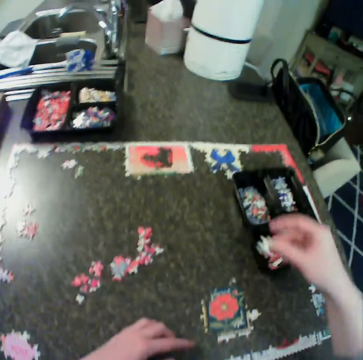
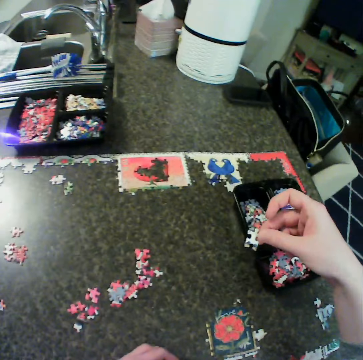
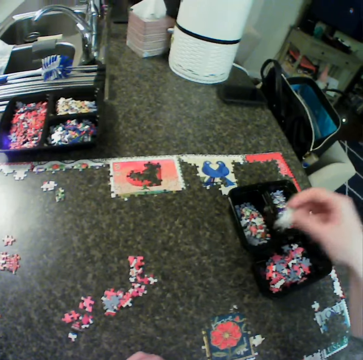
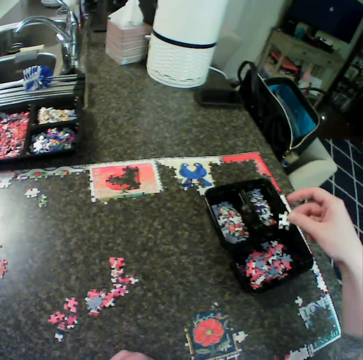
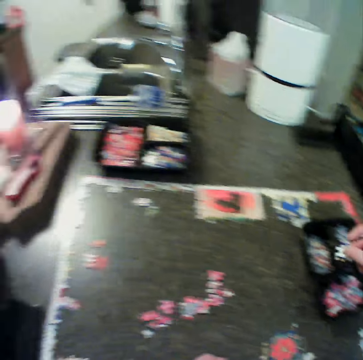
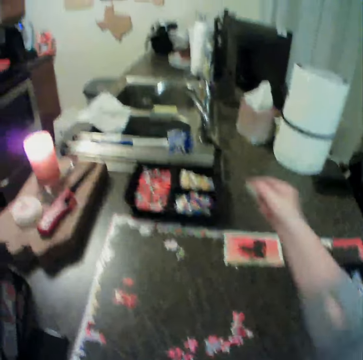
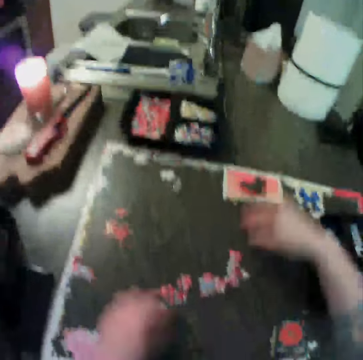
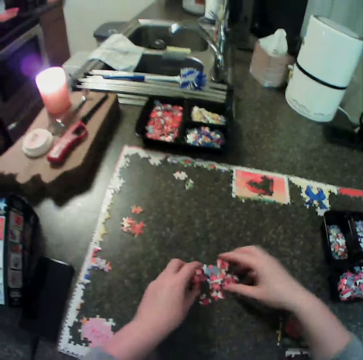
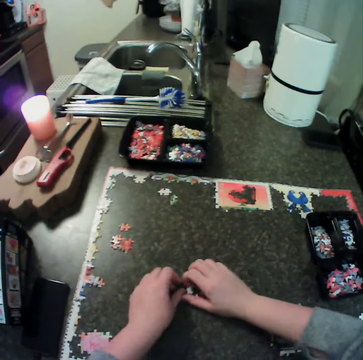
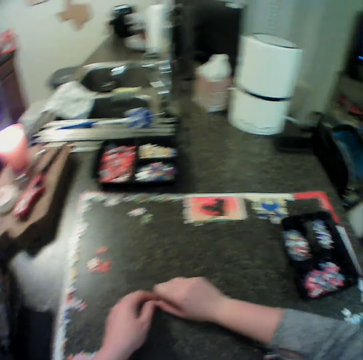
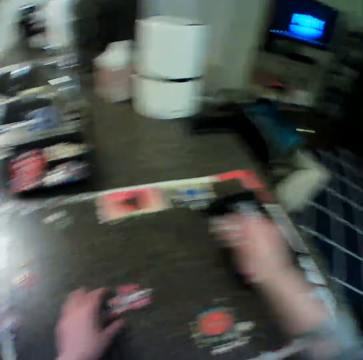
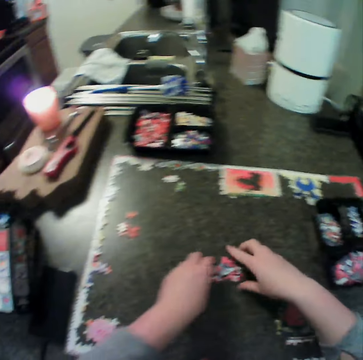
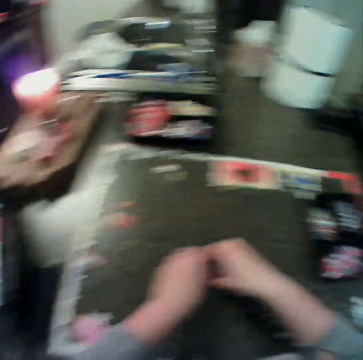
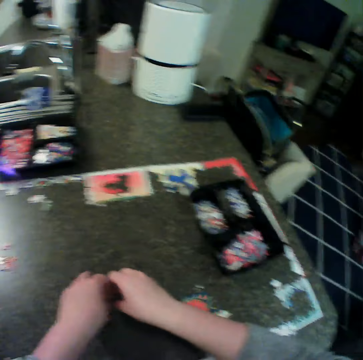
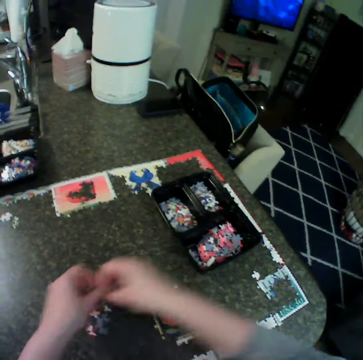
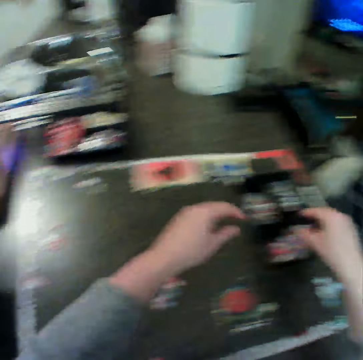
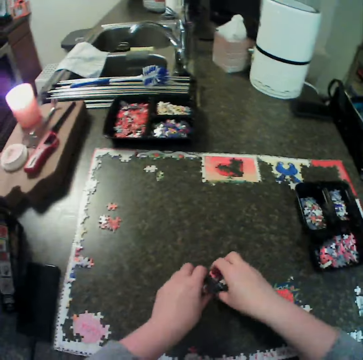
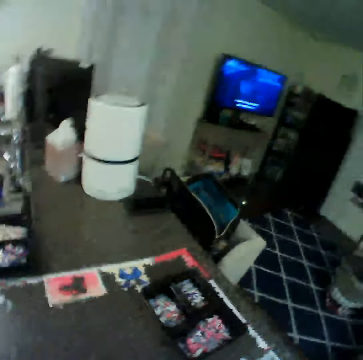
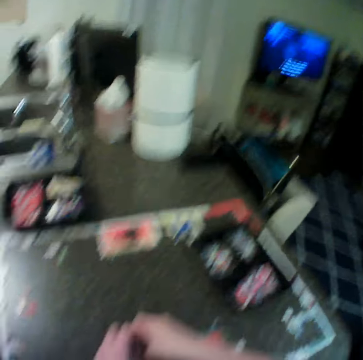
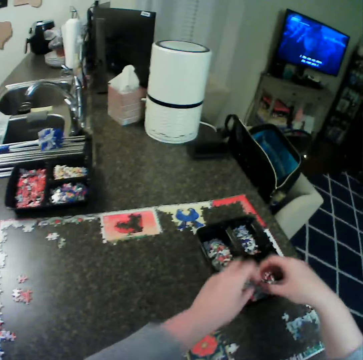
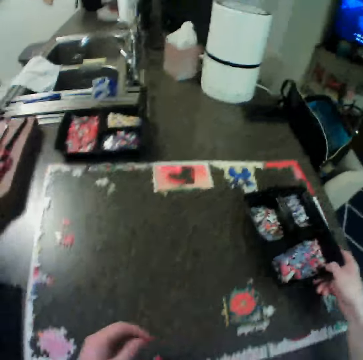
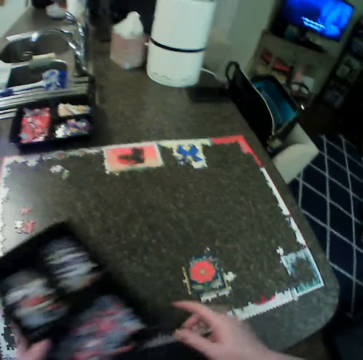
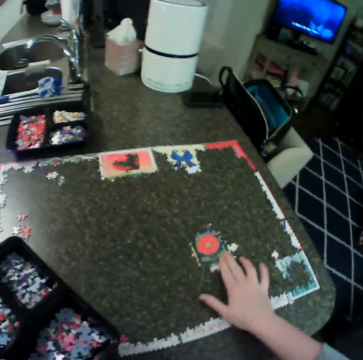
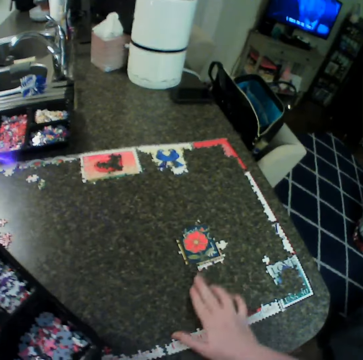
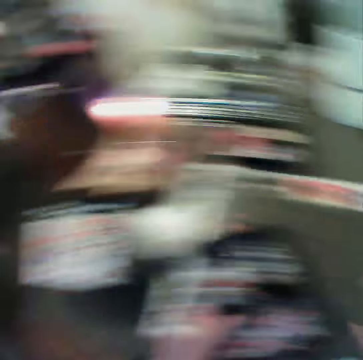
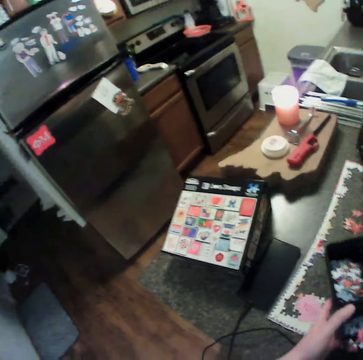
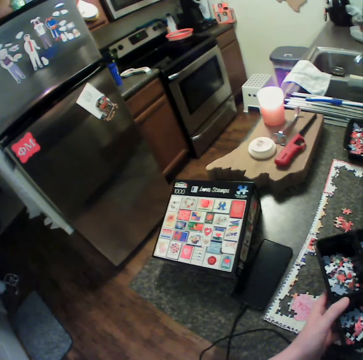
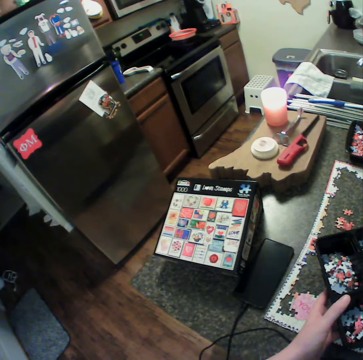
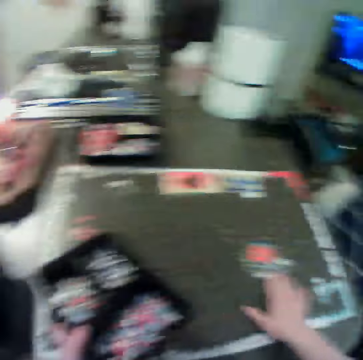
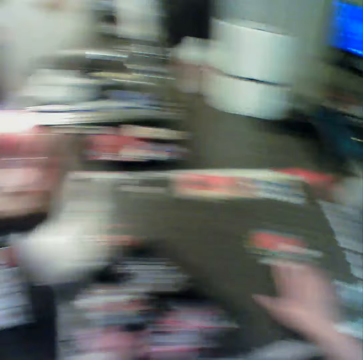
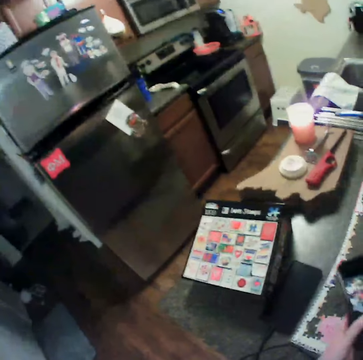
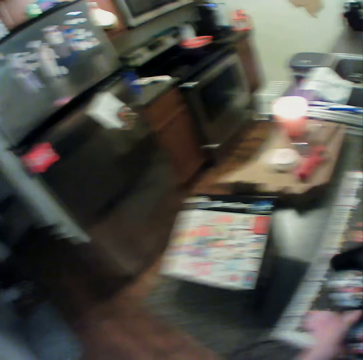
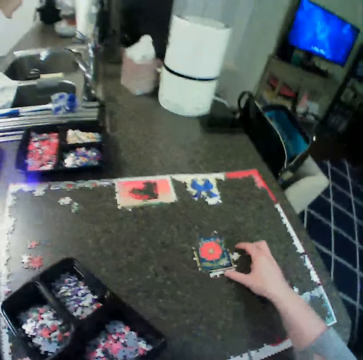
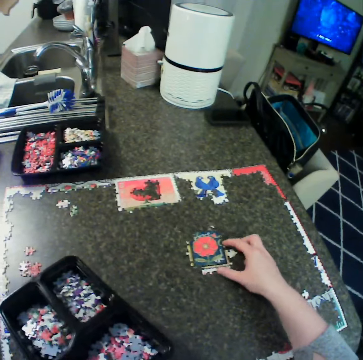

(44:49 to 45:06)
The camera wearer moves the puzzle piece away. They move the puzzle piece. They keep a piece in the container. They move the puzzle piece. They gather puzzle pieces. They collect the puzzle pieces. They carry the puzzles. They drop the puzzle pieces. They collect the puzzle pieces. They put the puzzle in the container. They collect the puzzle pieces and drop the puzzle pieces. They lift the tray. They carry the container. They hold the tray with the other hand. They move the jigsaw puzzle. They adjust the puzzle card. They move the jigsaw puzzle. They look at the chart. They adjust the puzzle card.

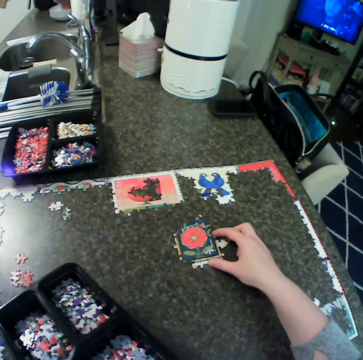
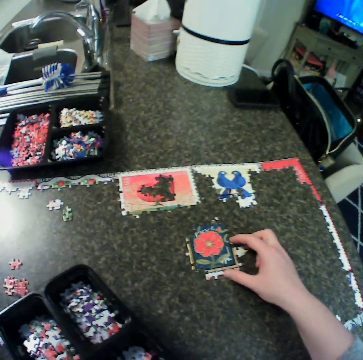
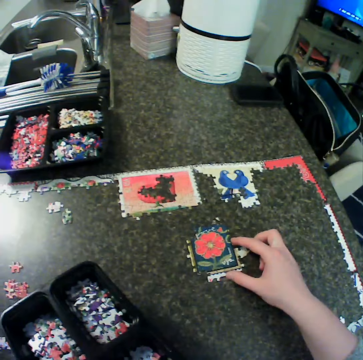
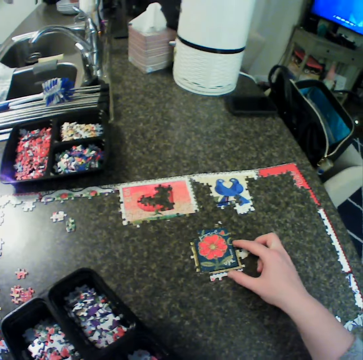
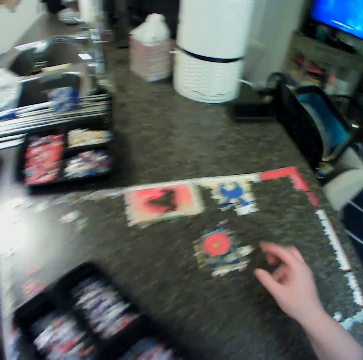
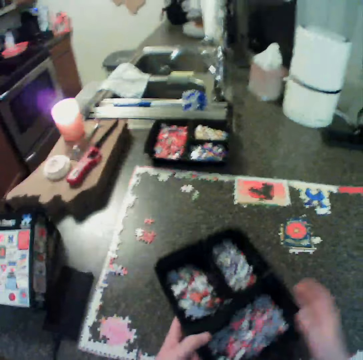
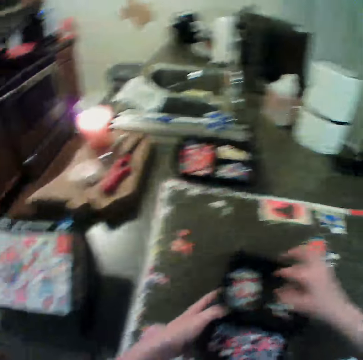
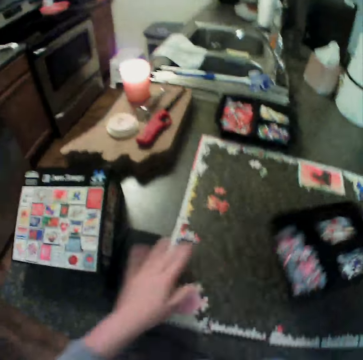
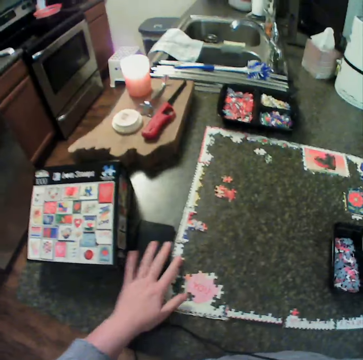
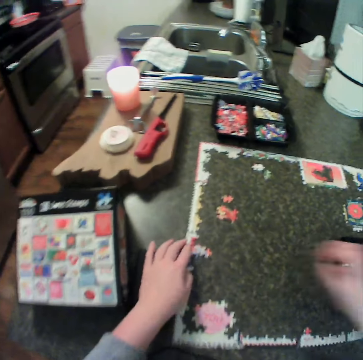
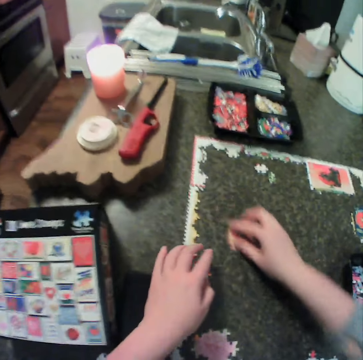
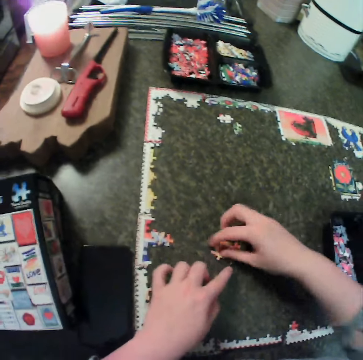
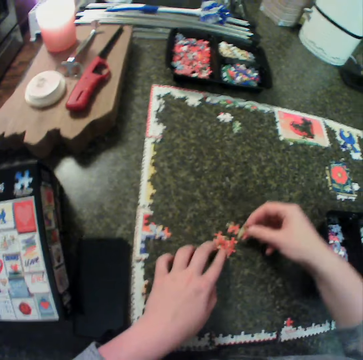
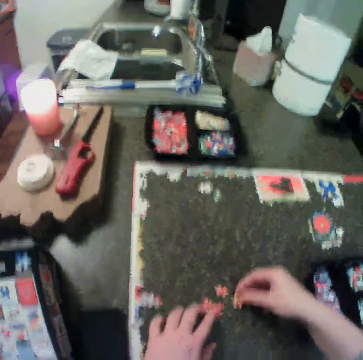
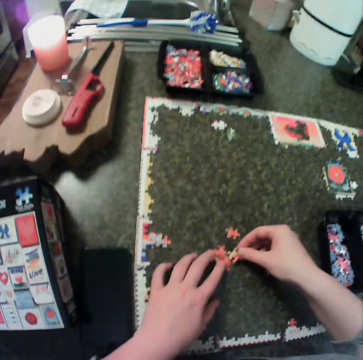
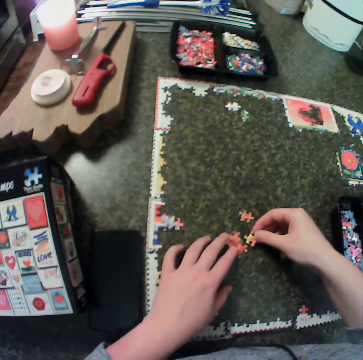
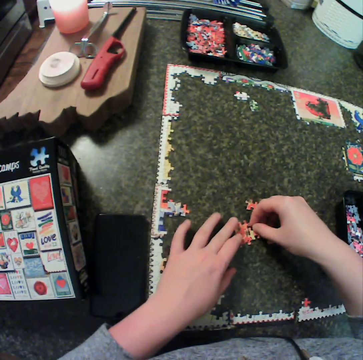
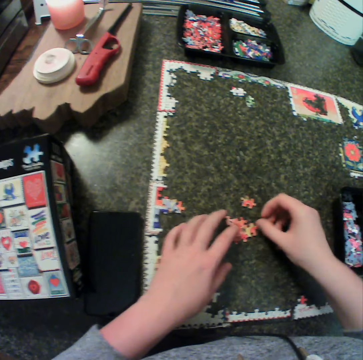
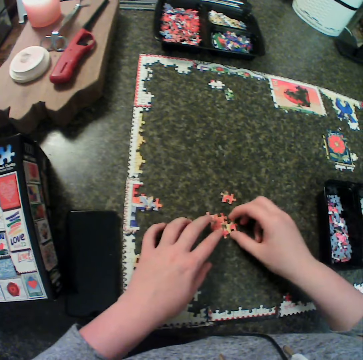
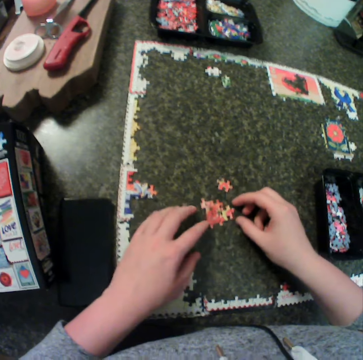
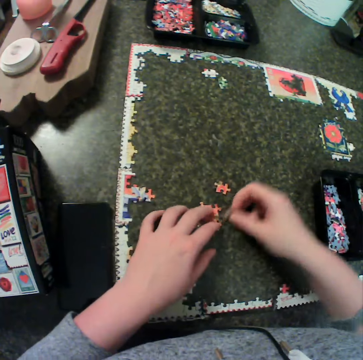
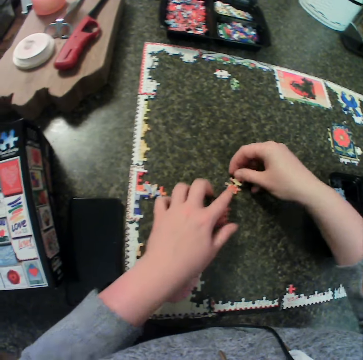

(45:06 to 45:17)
The camera wearer removes the hand from the jigsaw puzzle. They hold the tray. They hold the tray again. They touch the jigsaw puzzle. They keep the container on the table. They move the hand along the jigsaw puzzle. They move the right hand. They move puzzle pieces, pick up a puzzle piece and hold the puzzle pieces. They fix the puzzle together.

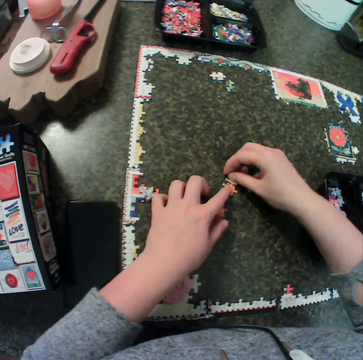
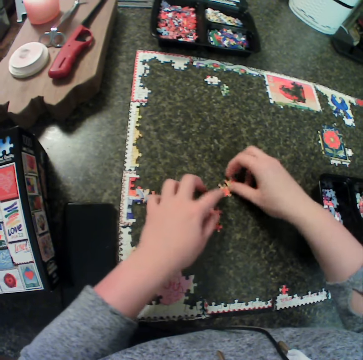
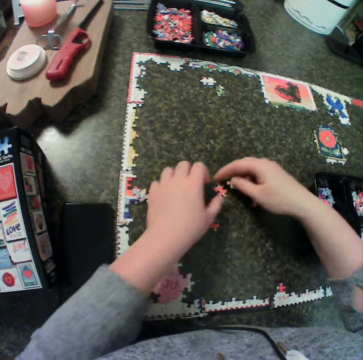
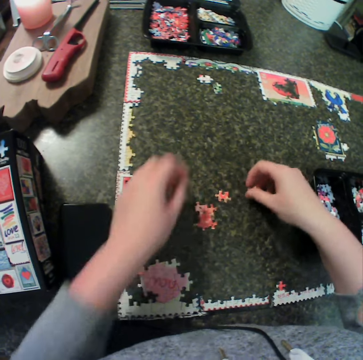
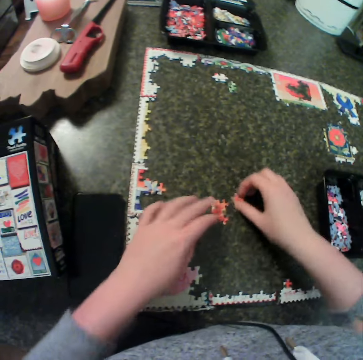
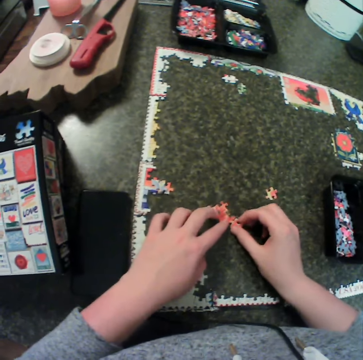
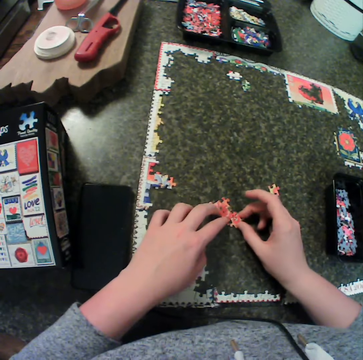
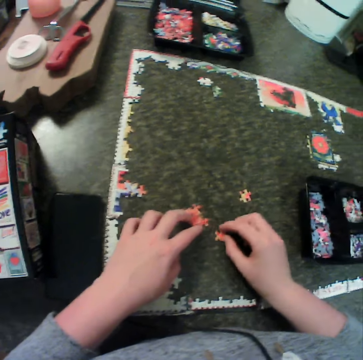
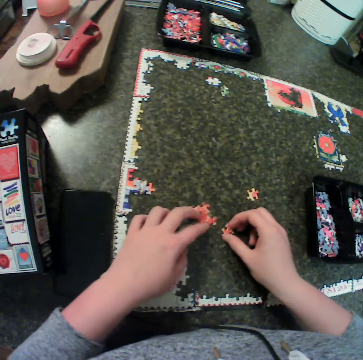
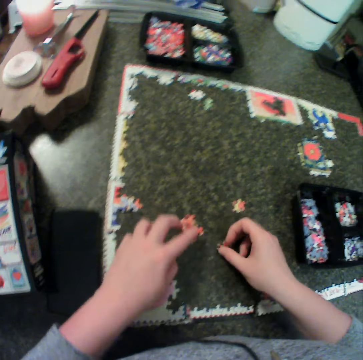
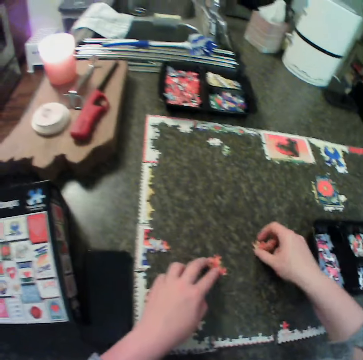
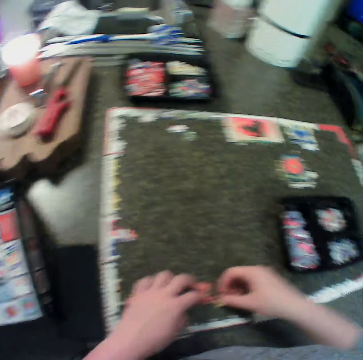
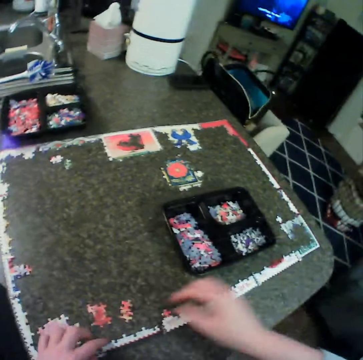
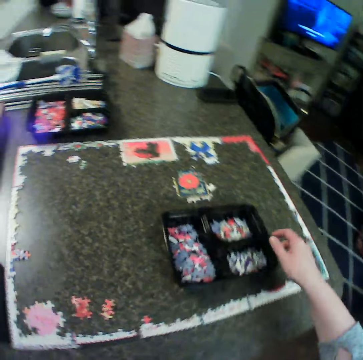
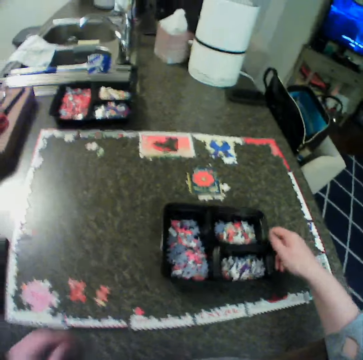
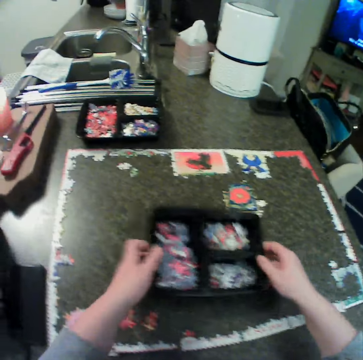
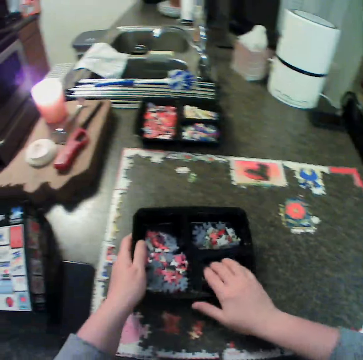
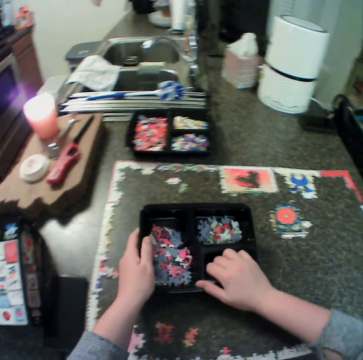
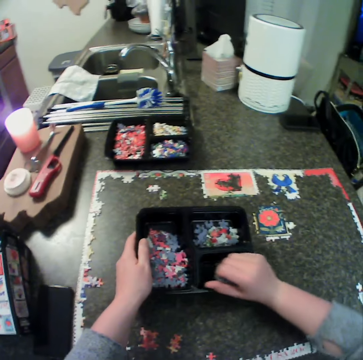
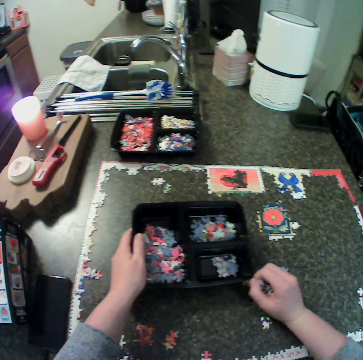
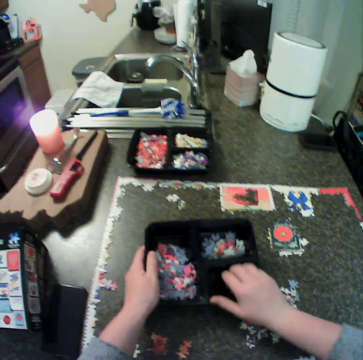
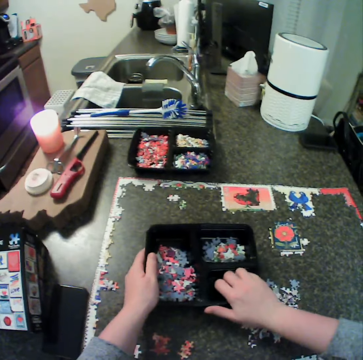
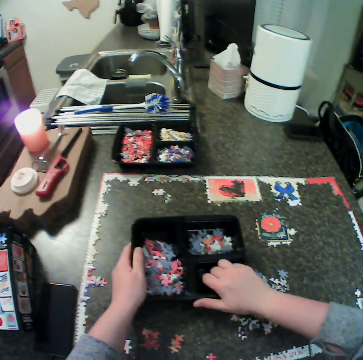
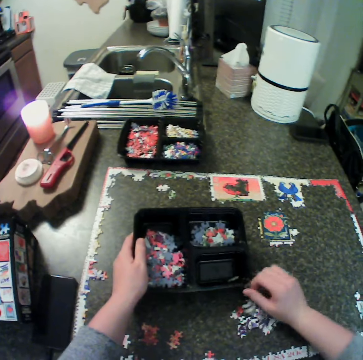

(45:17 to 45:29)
The camera wearer puts craft material down. He carries a piece from the table. He picks up a tin of the craft material. He carries the puzzle container. He puts the craft material on the table. He removes some puzzle from the container with his right hand.
